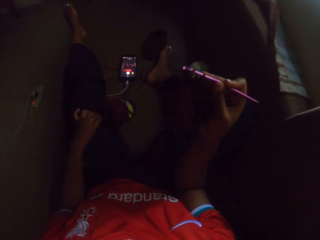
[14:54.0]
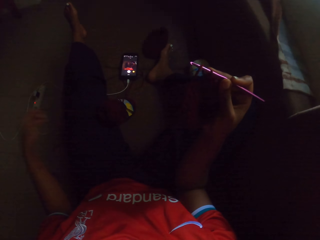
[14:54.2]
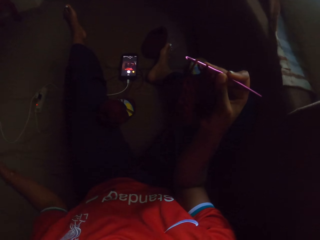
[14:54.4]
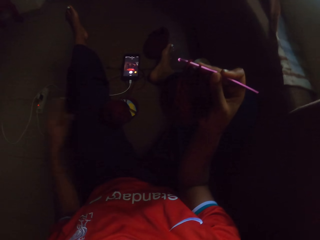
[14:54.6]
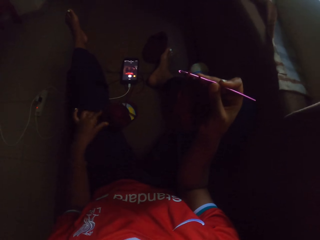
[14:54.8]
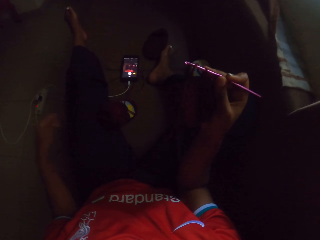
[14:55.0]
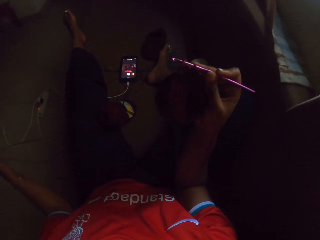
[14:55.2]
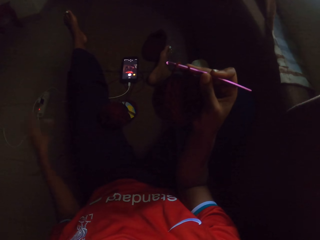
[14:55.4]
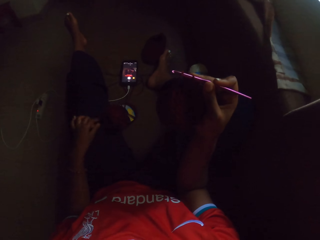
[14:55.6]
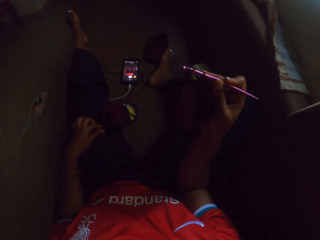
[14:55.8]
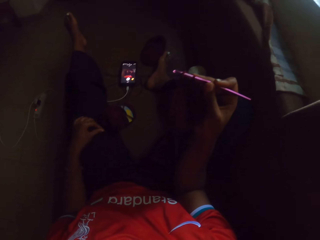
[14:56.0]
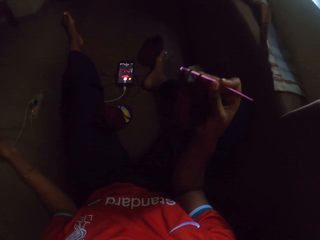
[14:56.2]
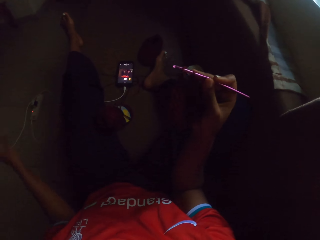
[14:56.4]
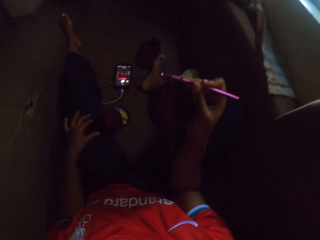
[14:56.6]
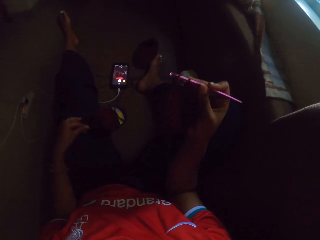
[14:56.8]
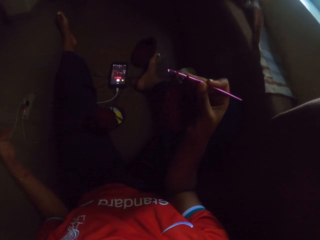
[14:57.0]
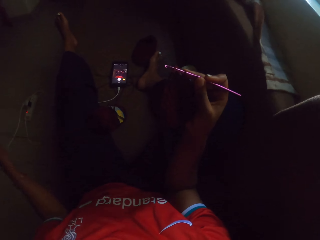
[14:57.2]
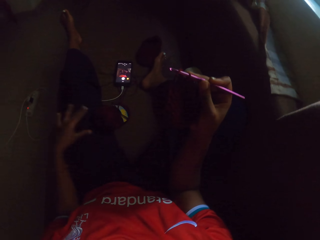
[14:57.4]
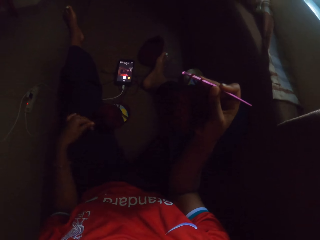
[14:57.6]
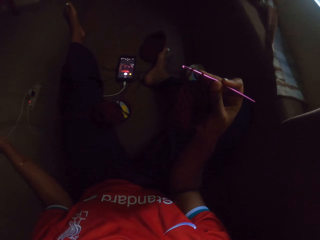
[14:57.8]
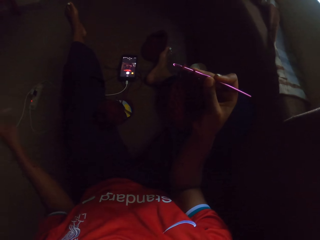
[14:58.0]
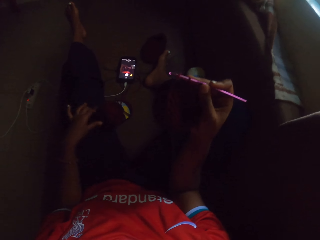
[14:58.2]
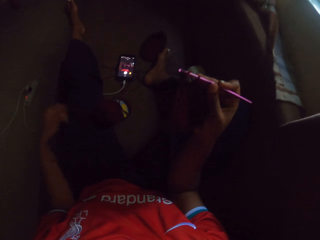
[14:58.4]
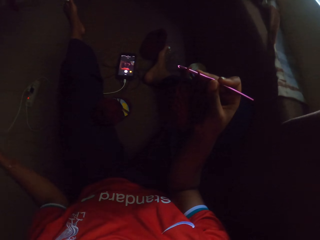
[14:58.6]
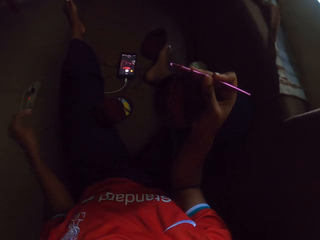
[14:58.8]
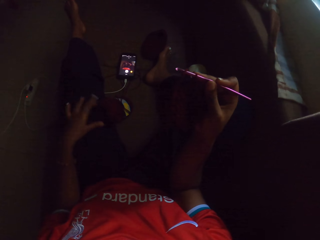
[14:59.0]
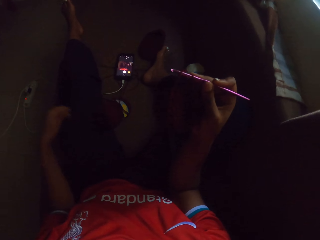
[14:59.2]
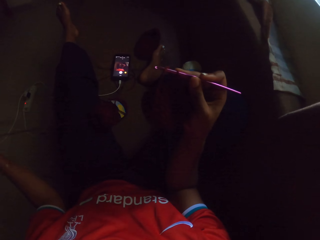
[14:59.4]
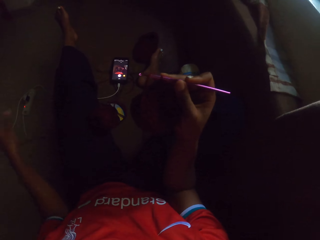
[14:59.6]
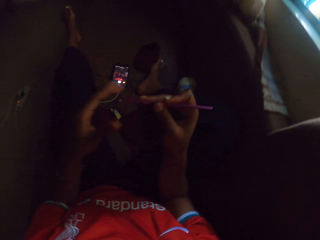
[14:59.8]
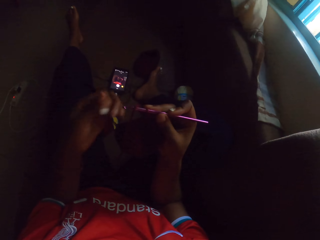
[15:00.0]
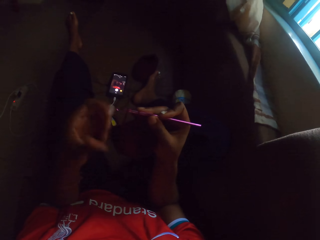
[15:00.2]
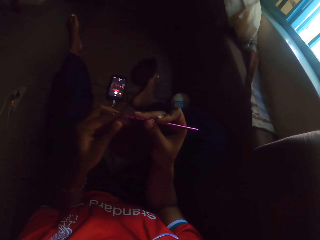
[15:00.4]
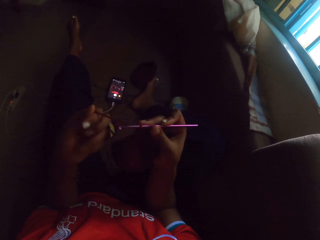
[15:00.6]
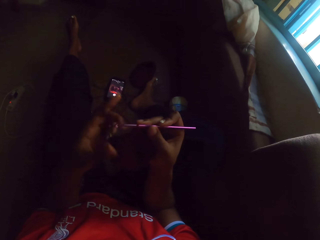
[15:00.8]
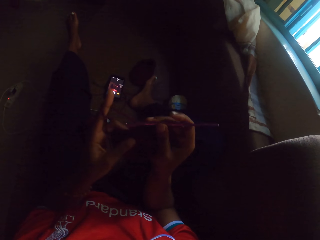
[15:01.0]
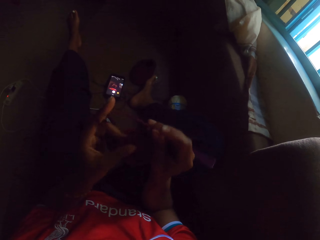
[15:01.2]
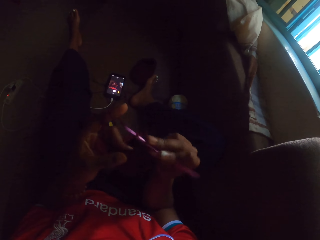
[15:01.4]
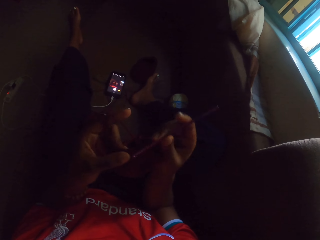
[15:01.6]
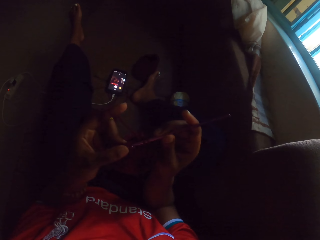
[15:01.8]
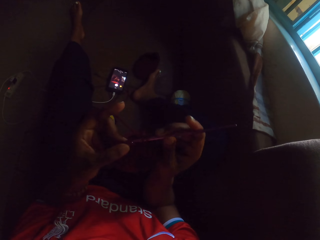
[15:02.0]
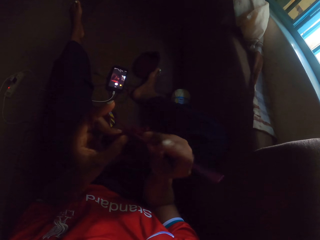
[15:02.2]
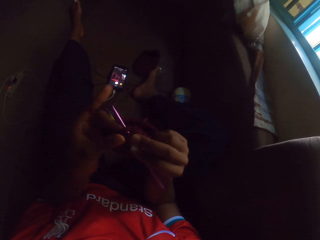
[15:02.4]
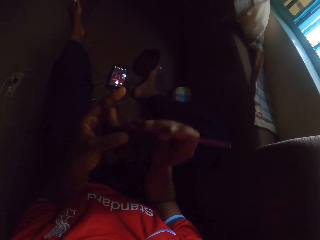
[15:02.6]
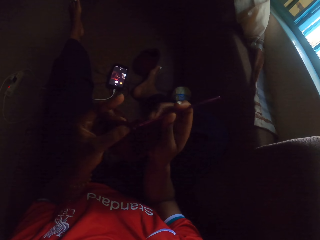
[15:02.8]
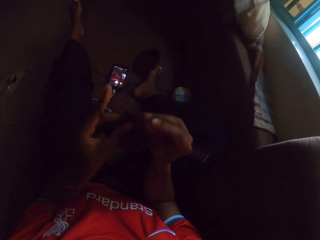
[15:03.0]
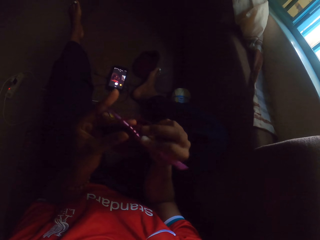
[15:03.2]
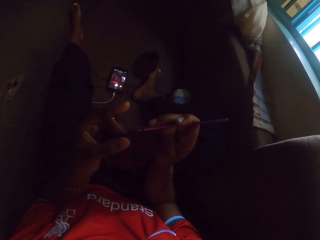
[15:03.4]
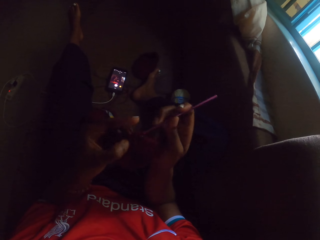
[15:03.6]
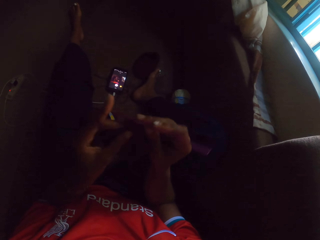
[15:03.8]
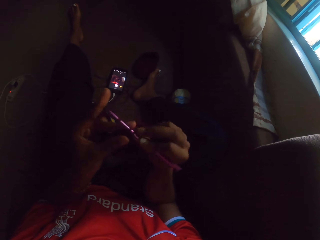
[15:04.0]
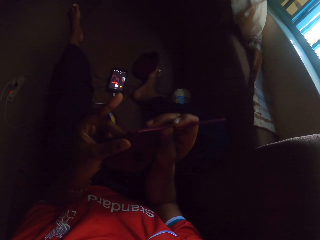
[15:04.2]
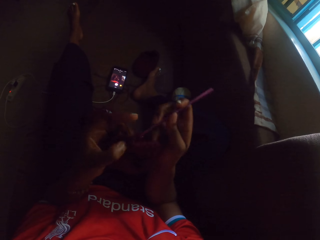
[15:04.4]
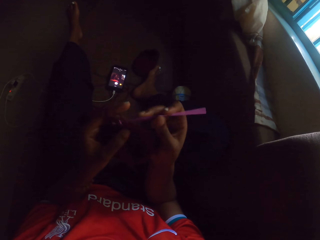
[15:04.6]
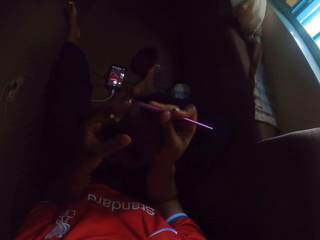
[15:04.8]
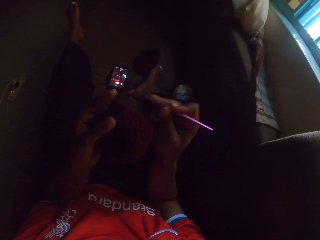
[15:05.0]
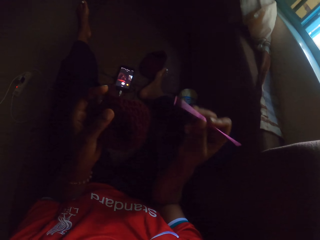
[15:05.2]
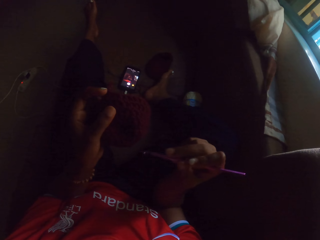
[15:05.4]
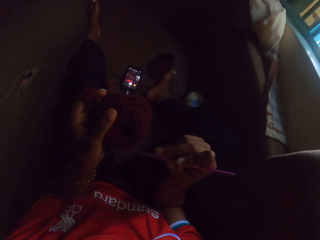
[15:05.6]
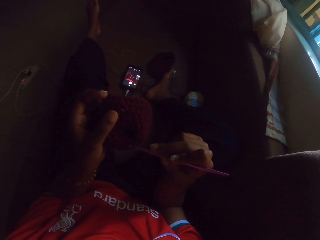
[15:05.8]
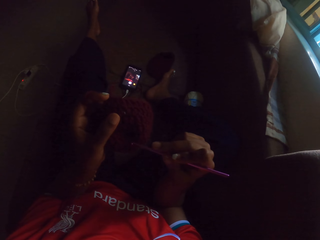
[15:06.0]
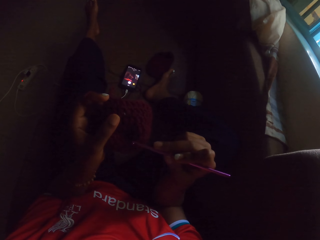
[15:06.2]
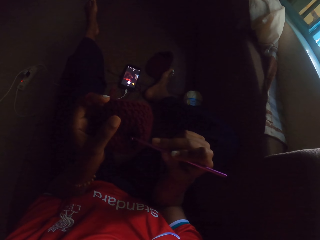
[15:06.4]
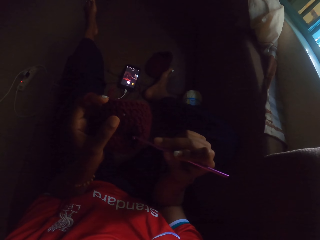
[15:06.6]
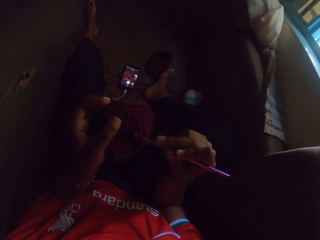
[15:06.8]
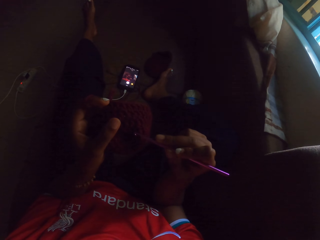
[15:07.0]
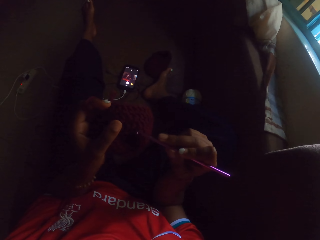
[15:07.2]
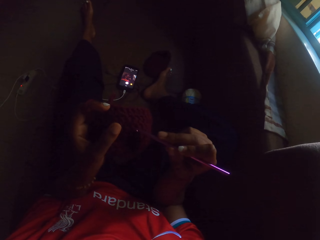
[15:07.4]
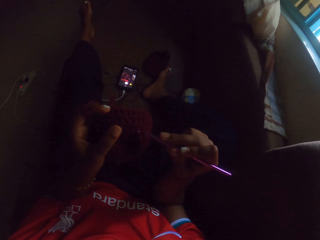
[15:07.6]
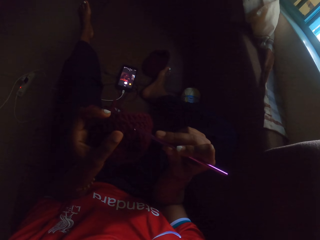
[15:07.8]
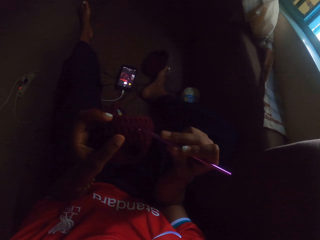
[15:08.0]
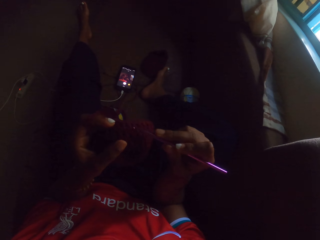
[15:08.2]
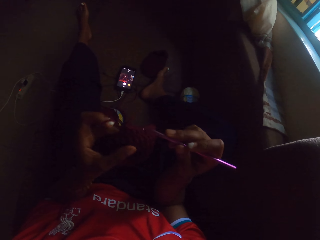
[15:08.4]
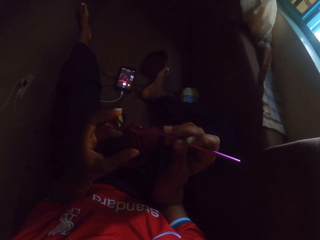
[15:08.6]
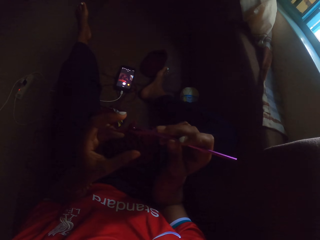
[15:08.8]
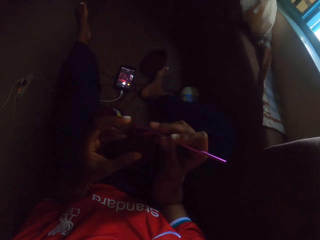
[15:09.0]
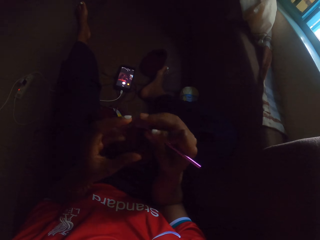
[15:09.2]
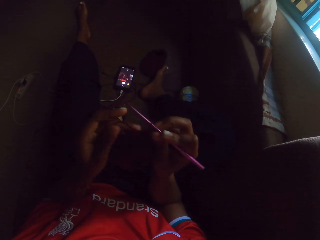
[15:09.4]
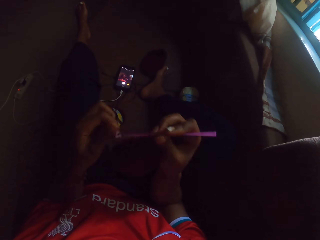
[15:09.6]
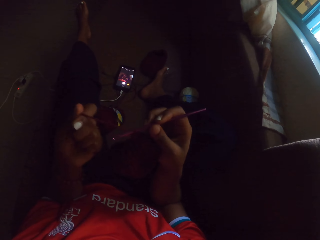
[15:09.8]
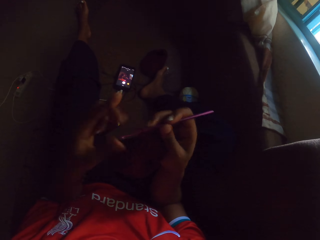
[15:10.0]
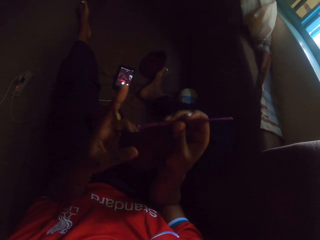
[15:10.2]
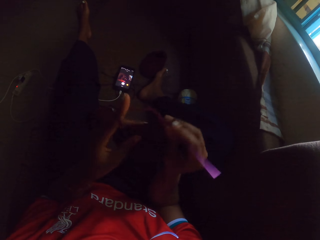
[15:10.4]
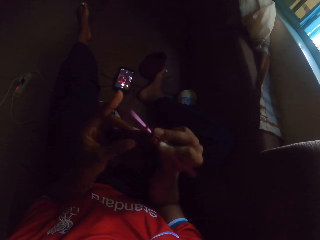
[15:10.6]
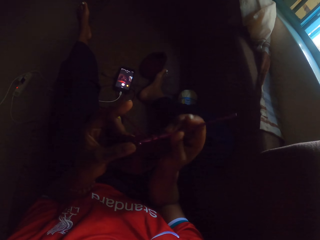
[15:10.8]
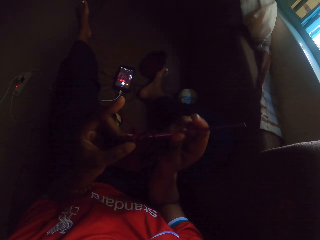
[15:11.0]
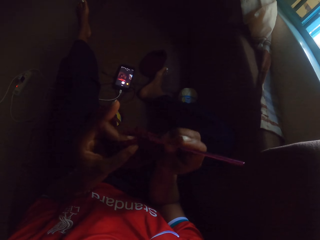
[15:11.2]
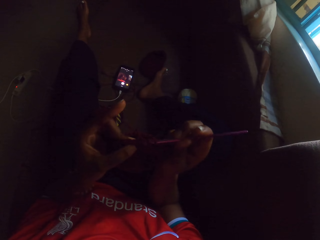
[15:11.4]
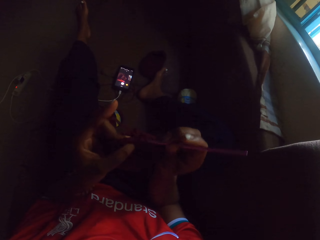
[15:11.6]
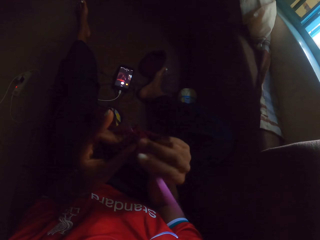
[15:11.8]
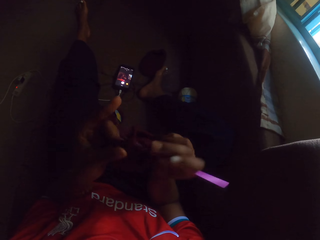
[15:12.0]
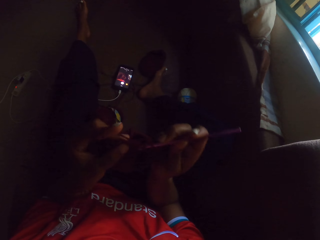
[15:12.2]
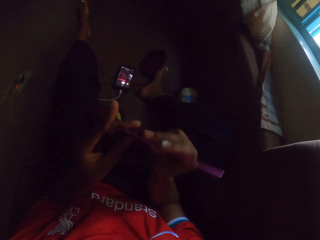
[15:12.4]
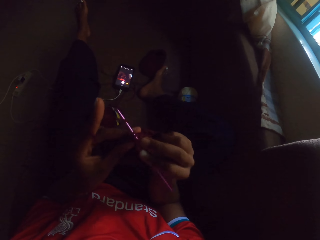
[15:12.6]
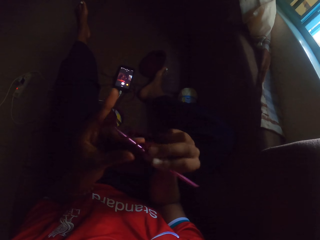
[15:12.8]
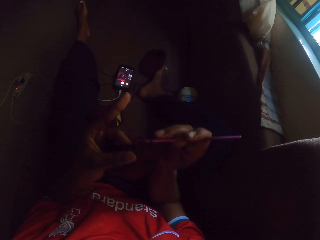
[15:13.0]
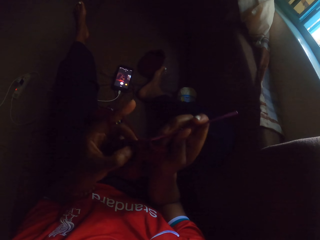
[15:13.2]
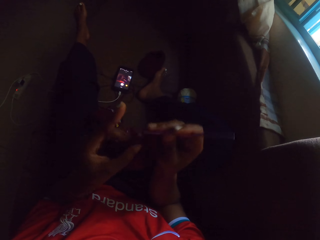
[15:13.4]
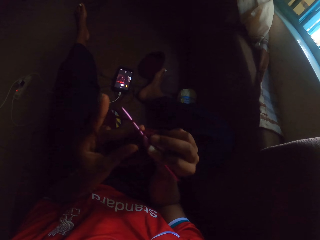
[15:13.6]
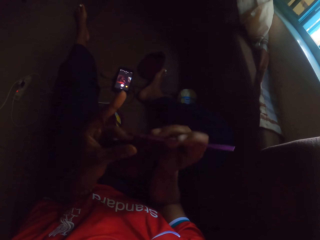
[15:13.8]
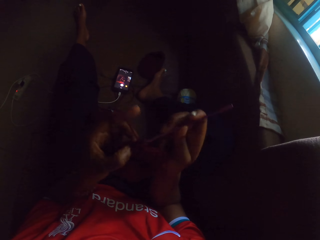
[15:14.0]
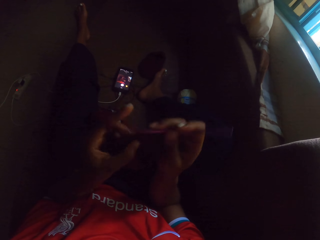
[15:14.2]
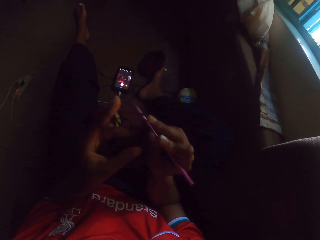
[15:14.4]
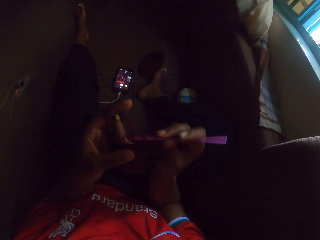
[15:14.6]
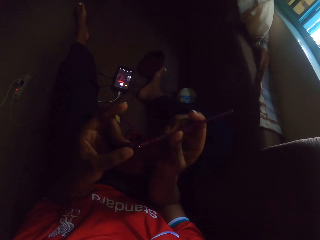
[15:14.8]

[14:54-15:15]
The camera wearer crochets the yarn with the crochet hook in her right hand. She counts the crochet stitches on the crocheted yarn in her left hand with the crochet hook in her right hand. She points the fabric with the crochet. She crochets the yarn with the crochet hook in her right hand.
